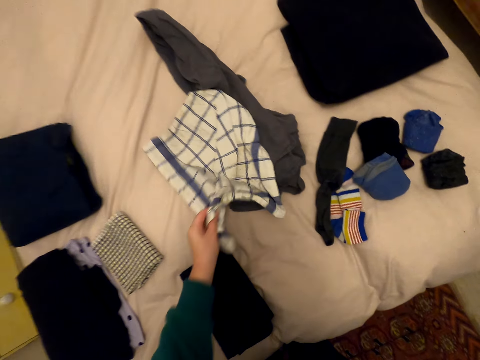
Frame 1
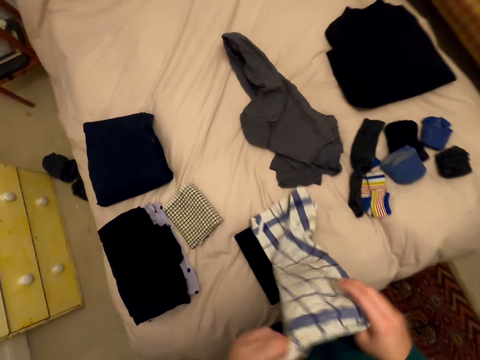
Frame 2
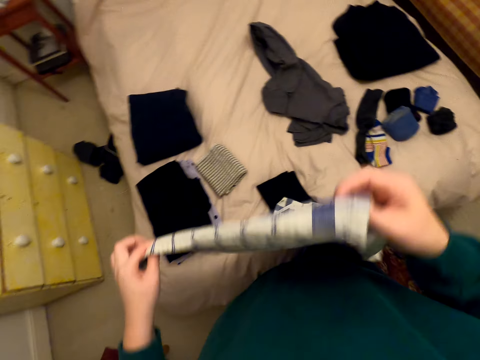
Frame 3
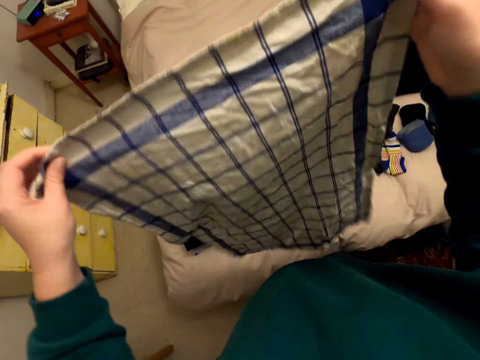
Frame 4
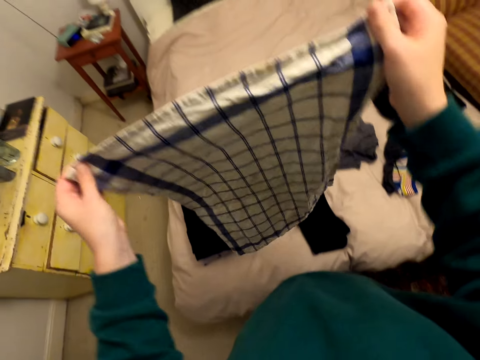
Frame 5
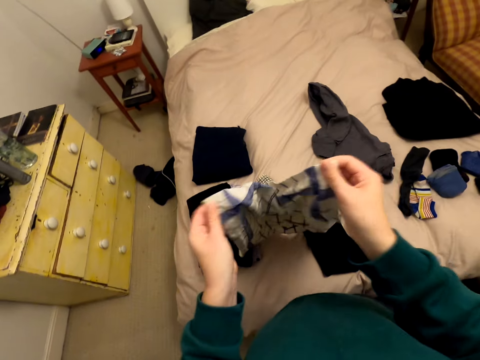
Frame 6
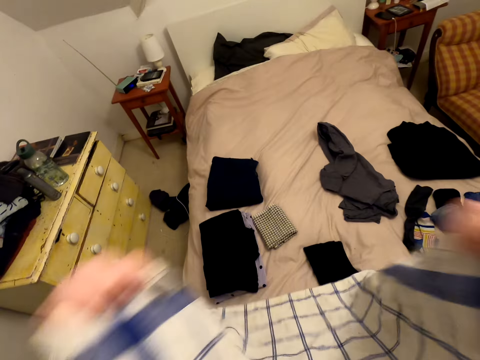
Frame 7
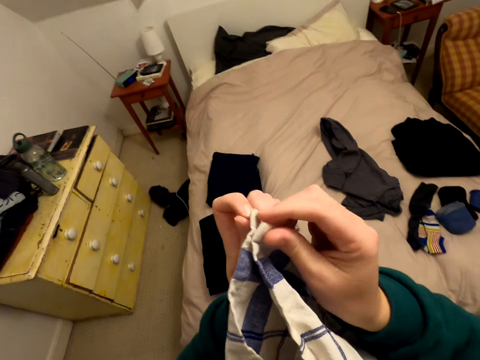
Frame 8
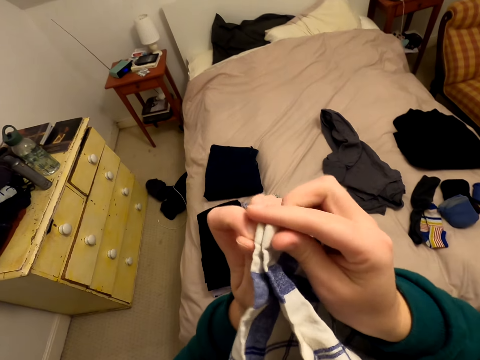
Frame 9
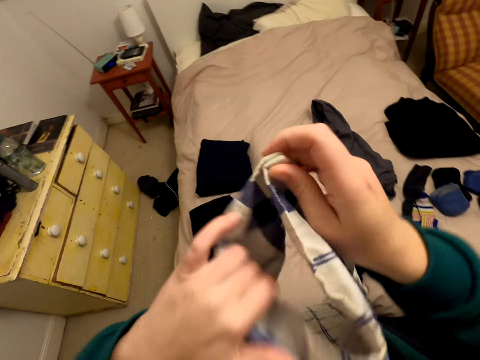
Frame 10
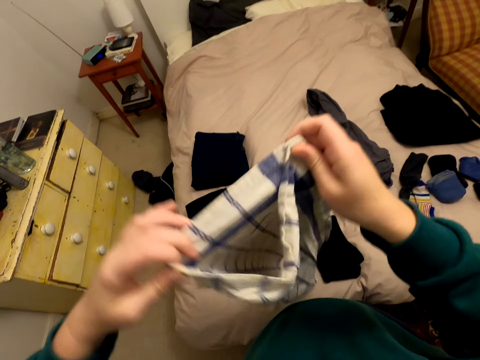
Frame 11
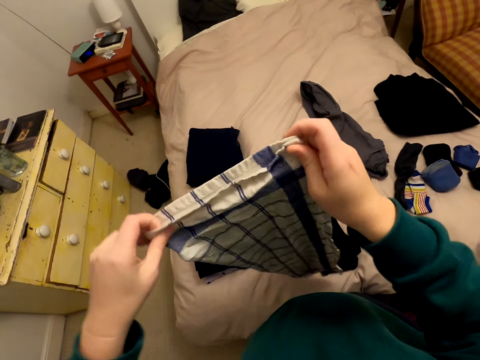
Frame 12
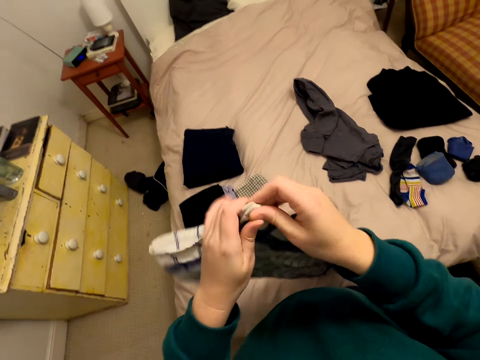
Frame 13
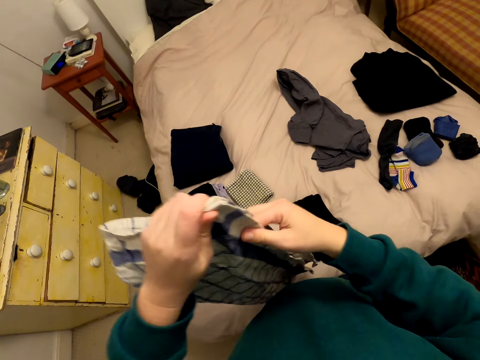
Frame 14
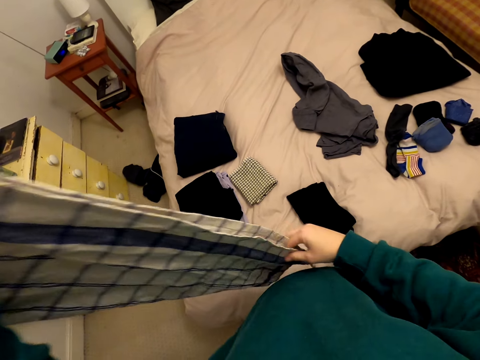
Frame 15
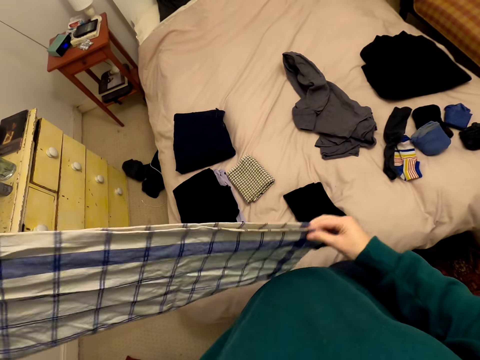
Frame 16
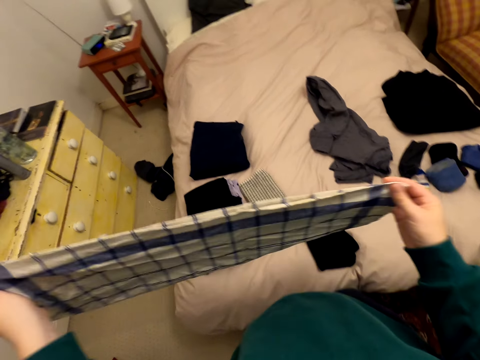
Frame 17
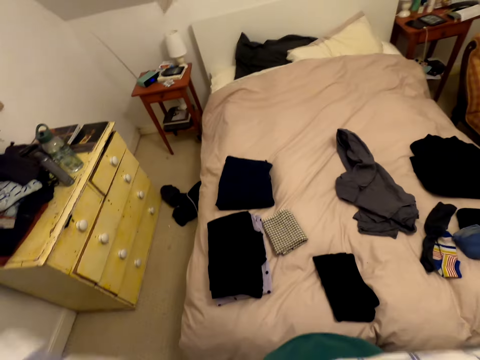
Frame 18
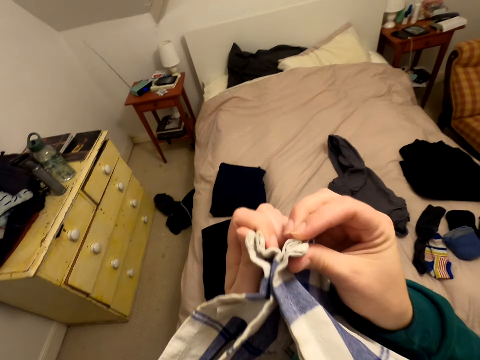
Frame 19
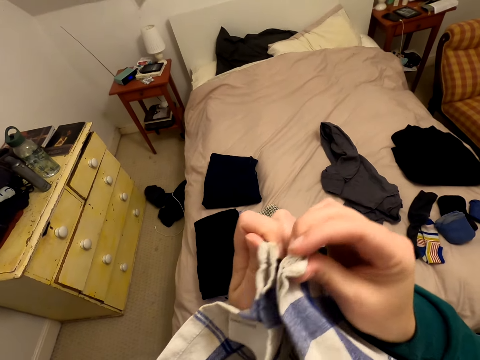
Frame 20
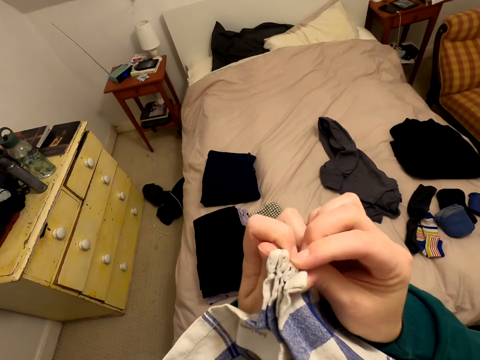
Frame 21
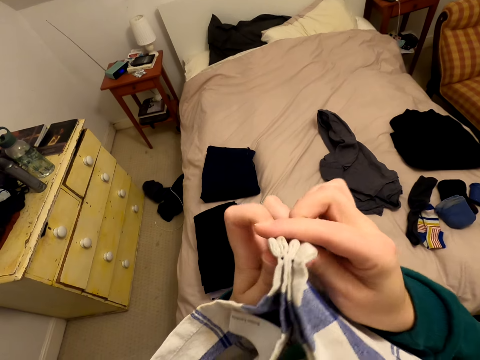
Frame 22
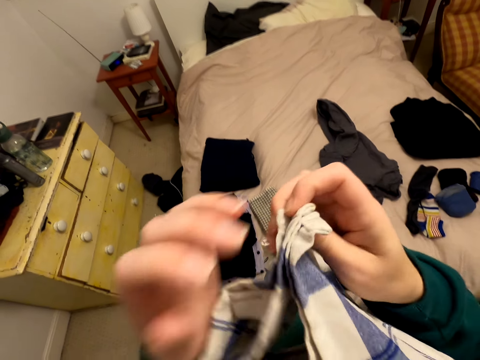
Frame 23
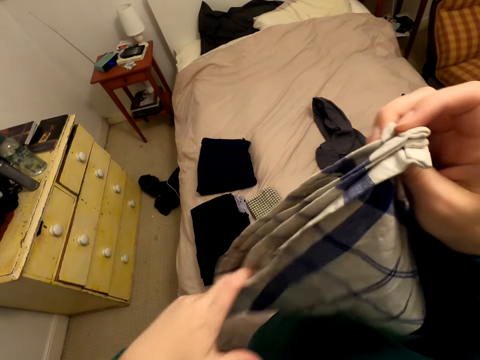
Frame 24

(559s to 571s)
The camera wearer picks up the hand towel. They hold the hand towel. They fold the hand towel.

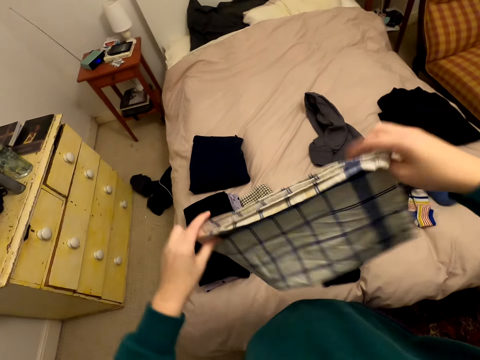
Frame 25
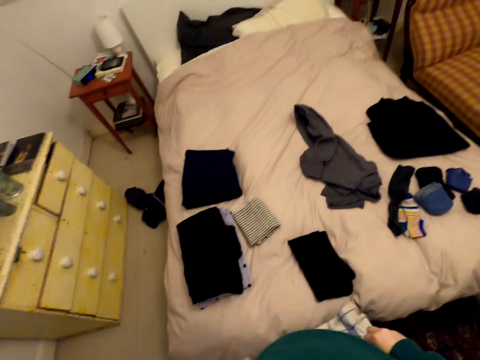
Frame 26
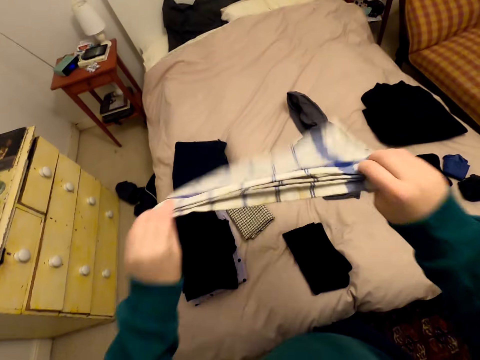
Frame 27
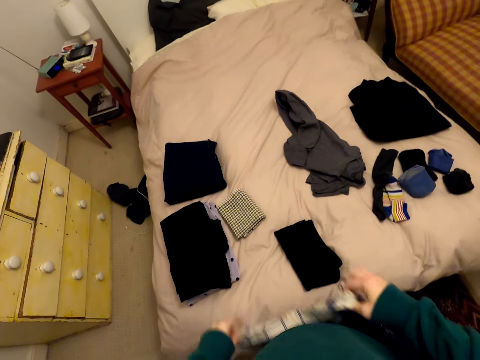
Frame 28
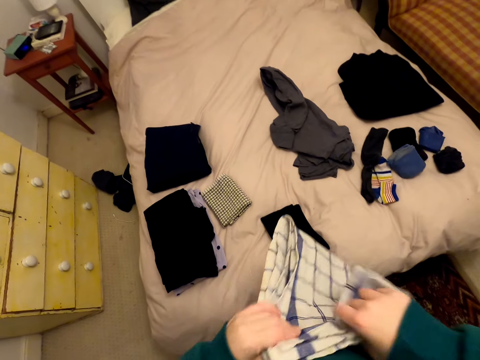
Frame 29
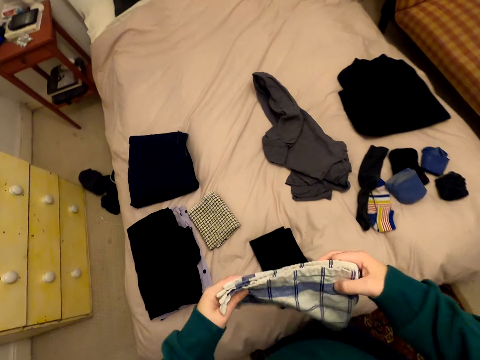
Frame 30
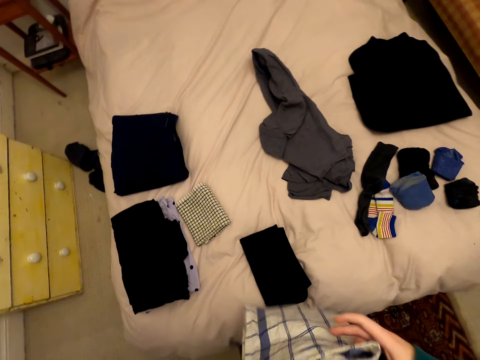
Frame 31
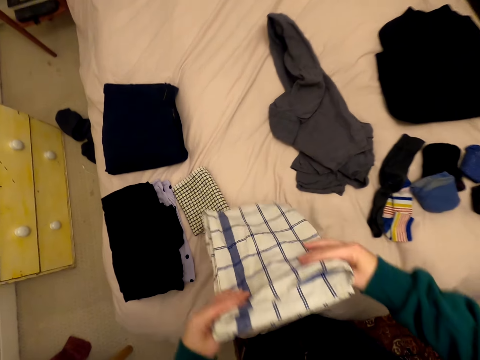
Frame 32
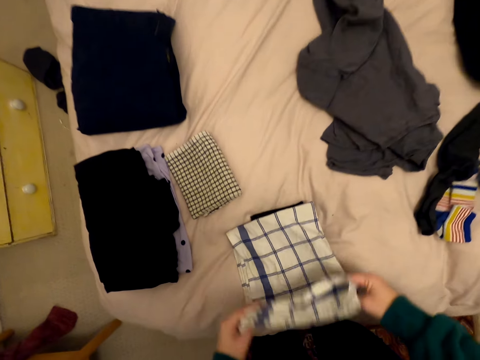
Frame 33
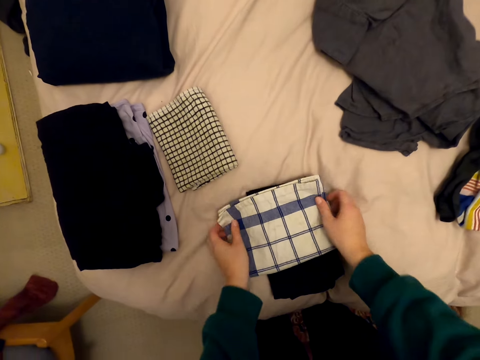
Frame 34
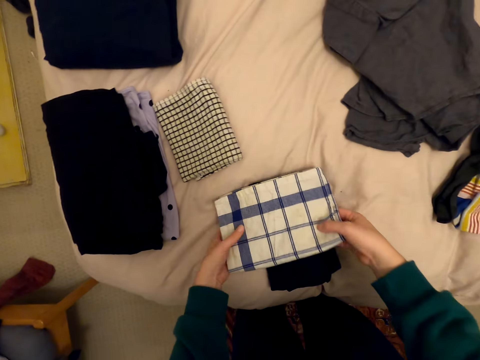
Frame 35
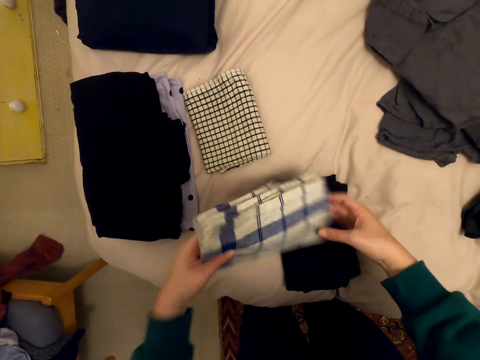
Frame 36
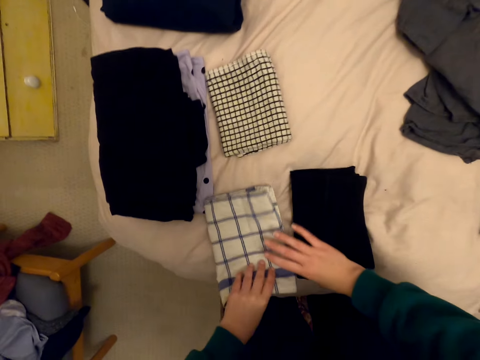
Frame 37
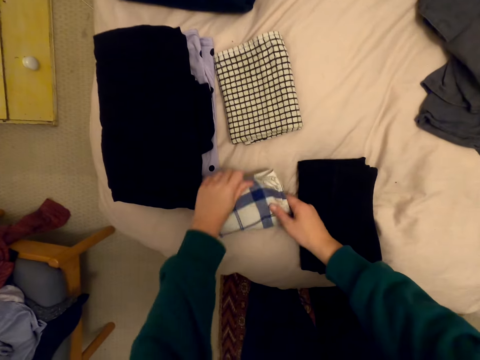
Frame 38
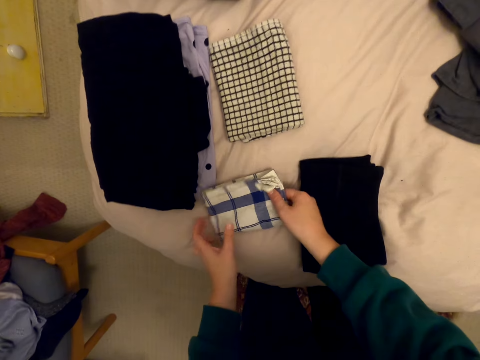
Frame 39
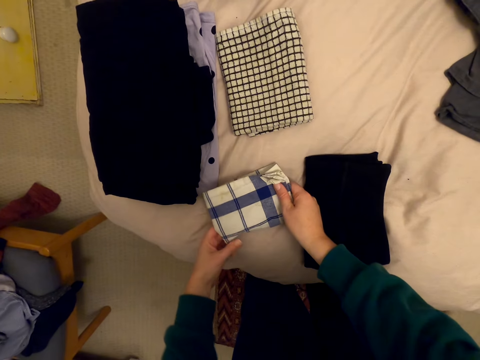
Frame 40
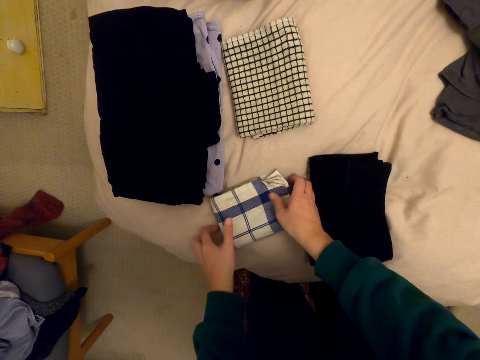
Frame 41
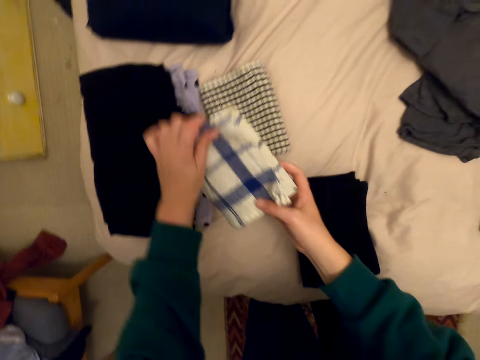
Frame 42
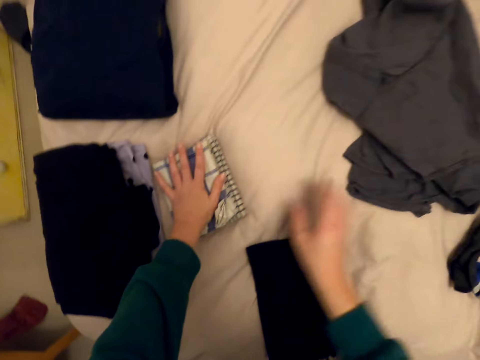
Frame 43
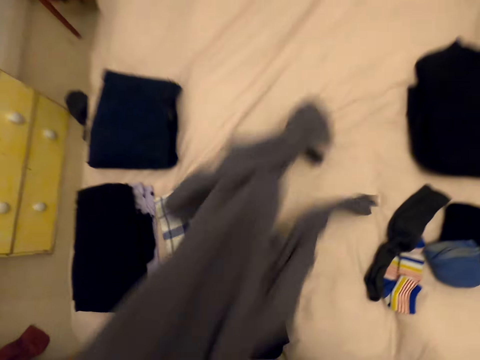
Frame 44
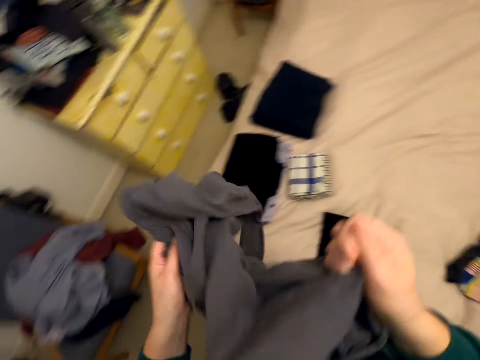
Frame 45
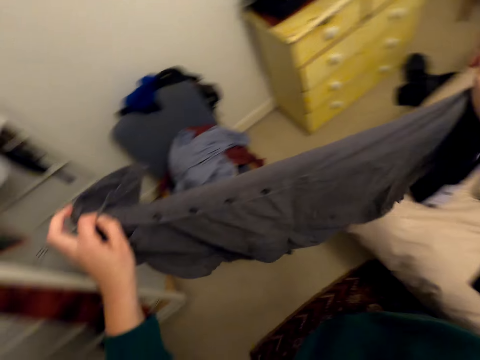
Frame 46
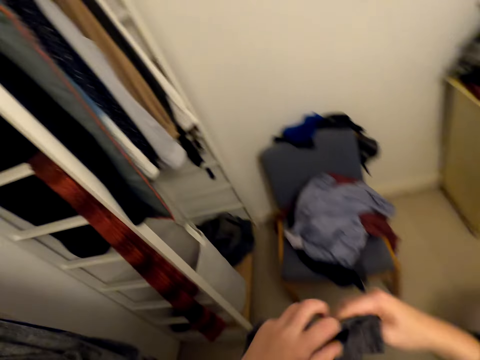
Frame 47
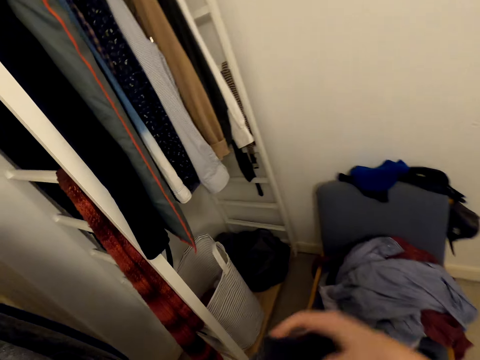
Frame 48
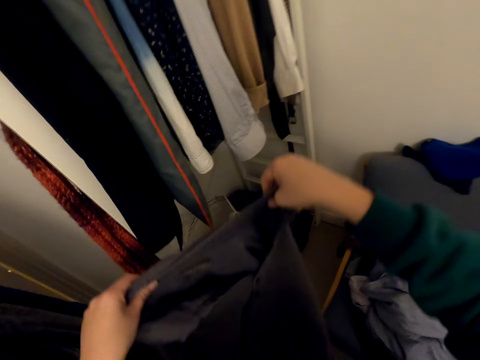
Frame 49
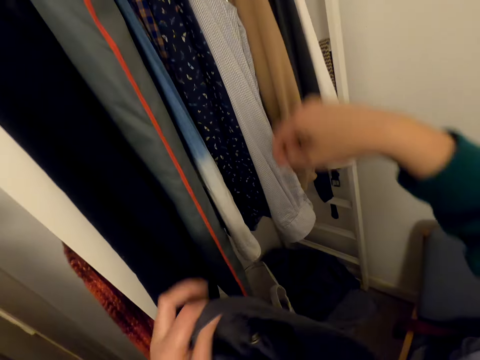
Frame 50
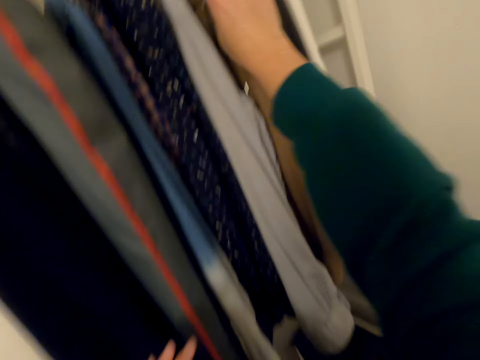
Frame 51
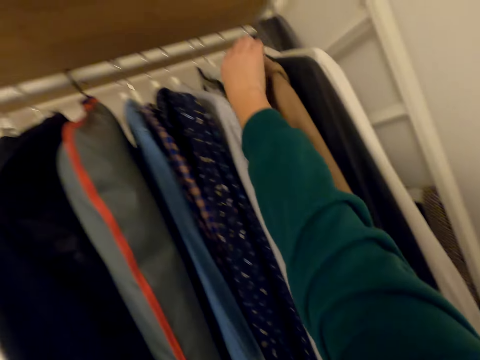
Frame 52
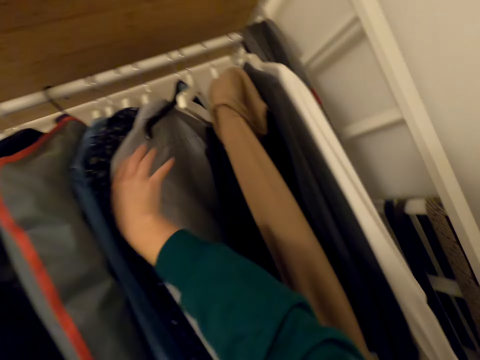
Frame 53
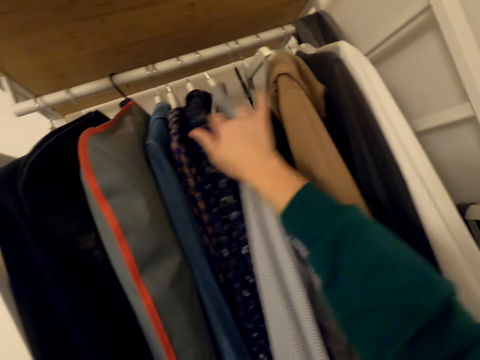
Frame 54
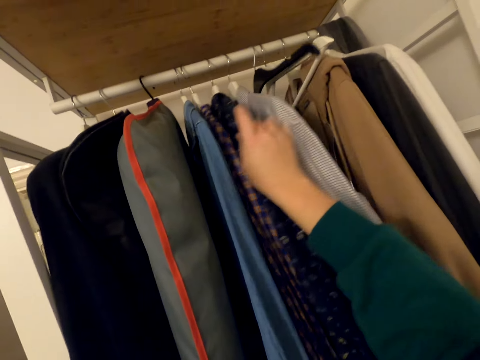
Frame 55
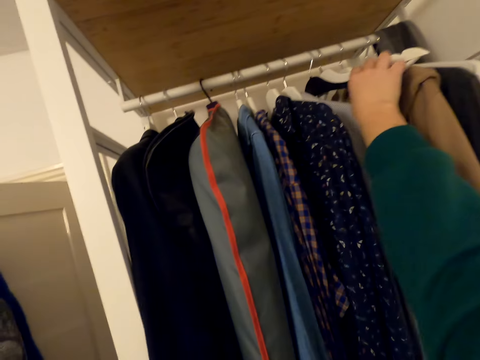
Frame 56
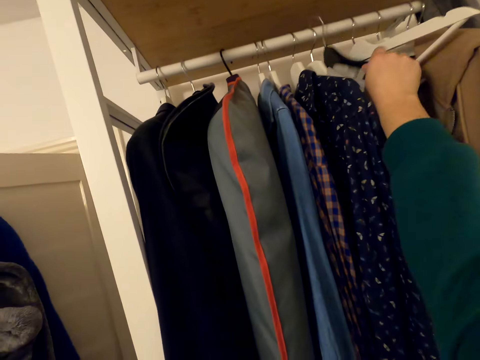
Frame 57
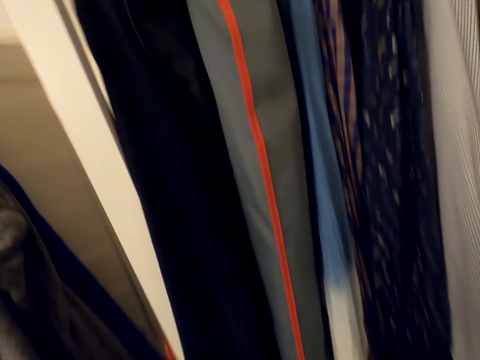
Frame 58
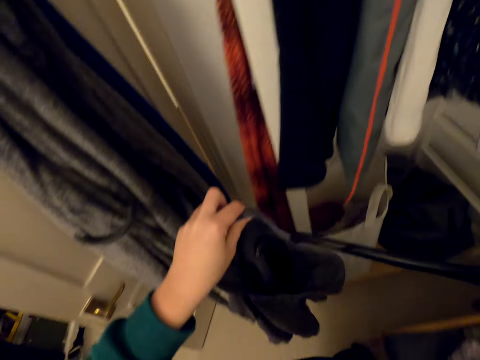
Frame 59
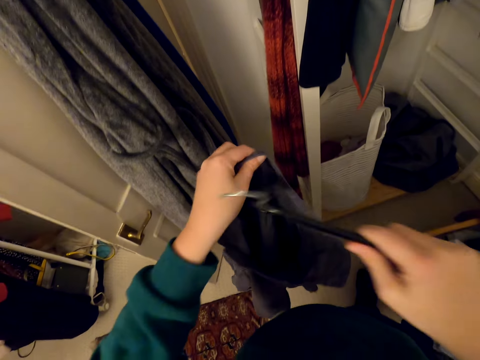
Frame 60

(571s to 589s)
The camera wearer shakes the hand towel. They put the hand towel on the bed and fold the hand towel. They hold the hand towel and put the hand towel on the bed. They pick up the shirt. They hold the shirt. They fold the t-shirt. They touch the hangers. They pick up a hanger.
